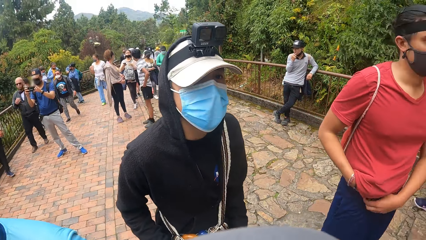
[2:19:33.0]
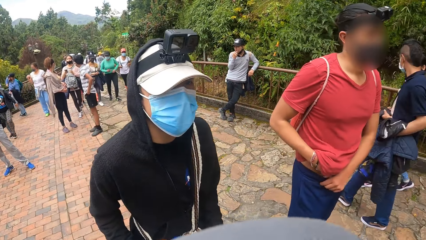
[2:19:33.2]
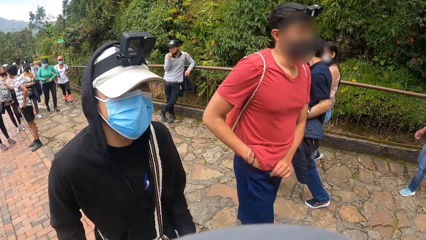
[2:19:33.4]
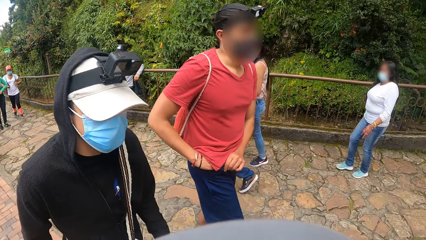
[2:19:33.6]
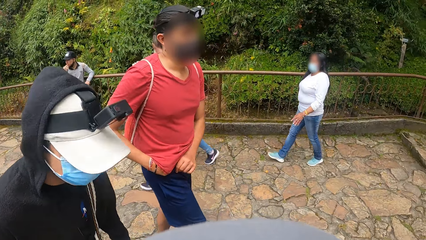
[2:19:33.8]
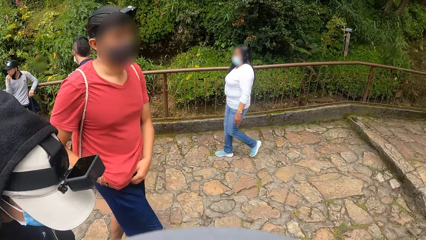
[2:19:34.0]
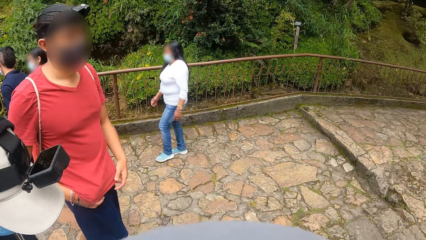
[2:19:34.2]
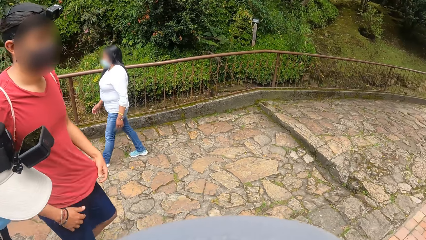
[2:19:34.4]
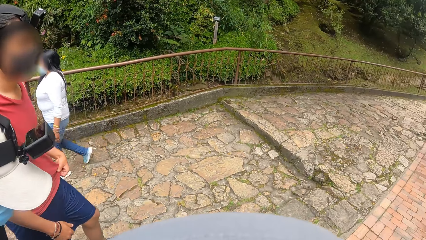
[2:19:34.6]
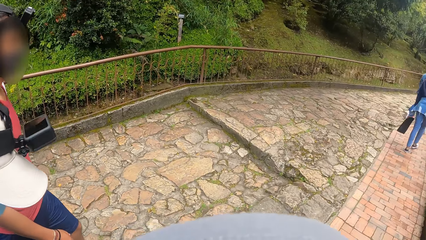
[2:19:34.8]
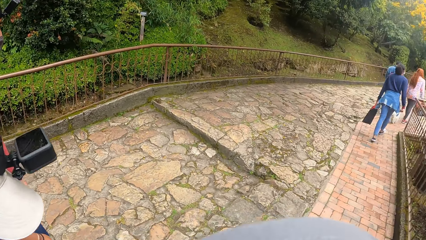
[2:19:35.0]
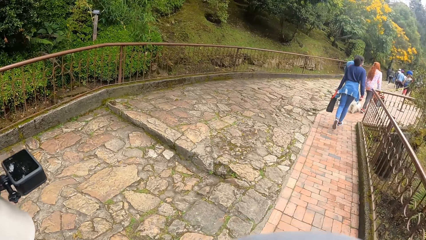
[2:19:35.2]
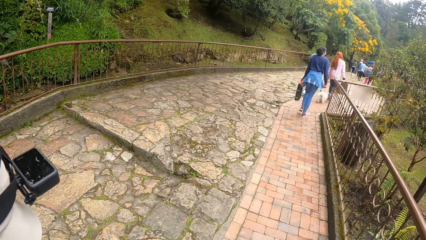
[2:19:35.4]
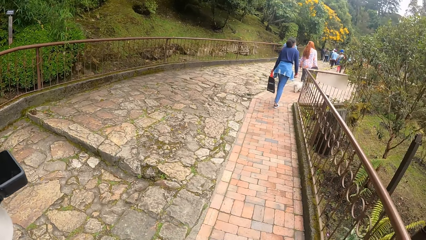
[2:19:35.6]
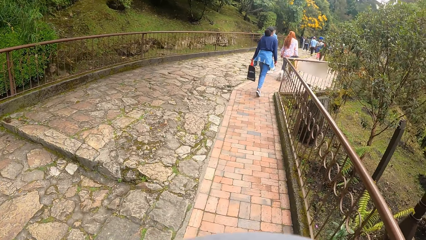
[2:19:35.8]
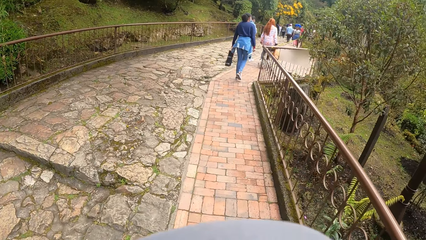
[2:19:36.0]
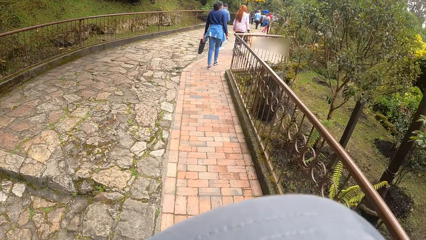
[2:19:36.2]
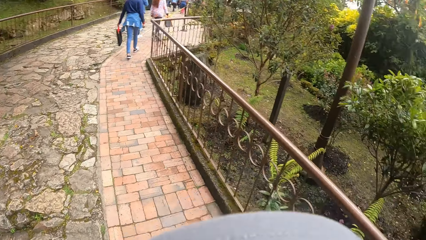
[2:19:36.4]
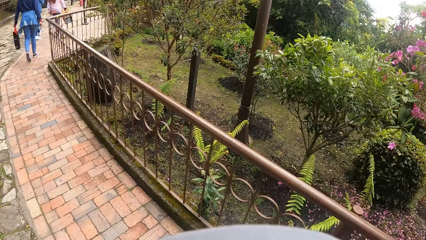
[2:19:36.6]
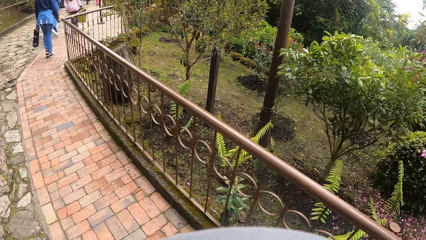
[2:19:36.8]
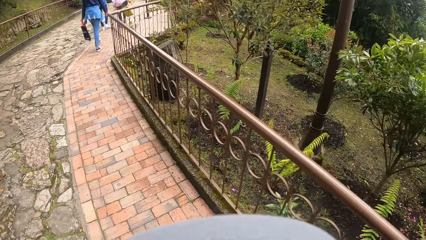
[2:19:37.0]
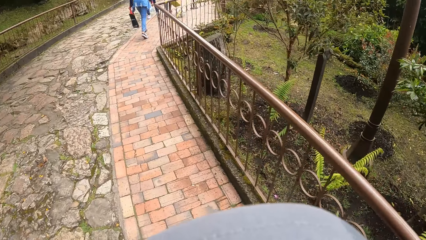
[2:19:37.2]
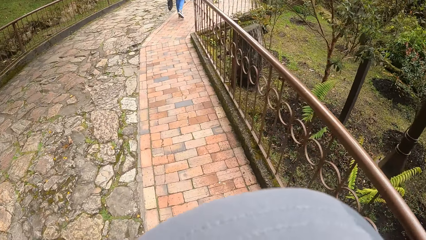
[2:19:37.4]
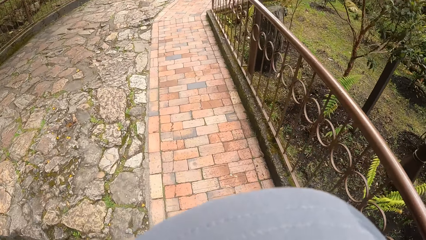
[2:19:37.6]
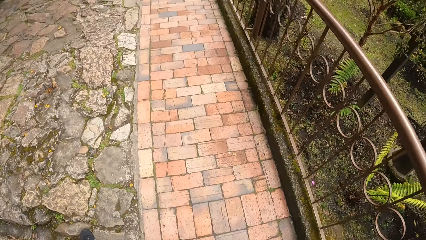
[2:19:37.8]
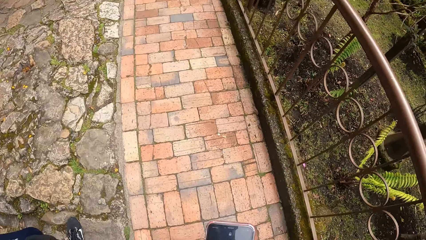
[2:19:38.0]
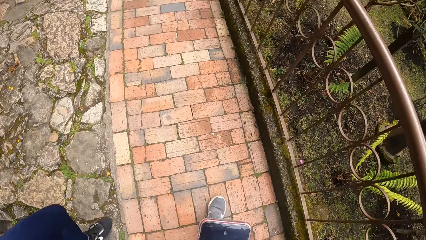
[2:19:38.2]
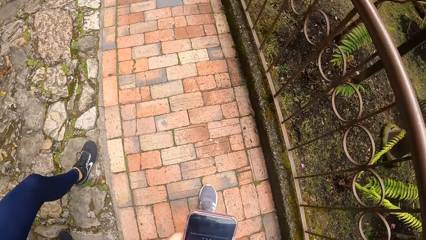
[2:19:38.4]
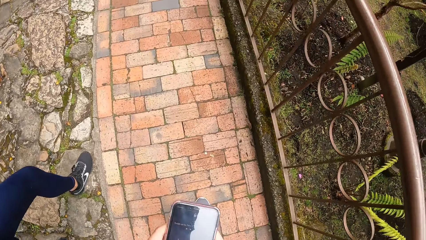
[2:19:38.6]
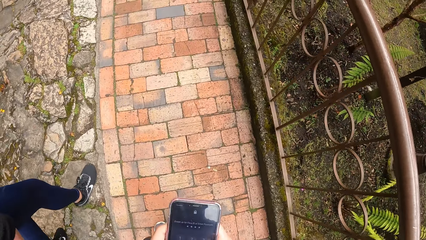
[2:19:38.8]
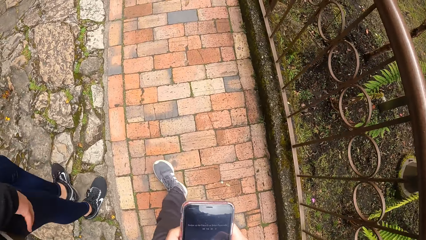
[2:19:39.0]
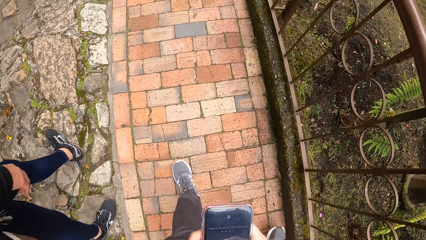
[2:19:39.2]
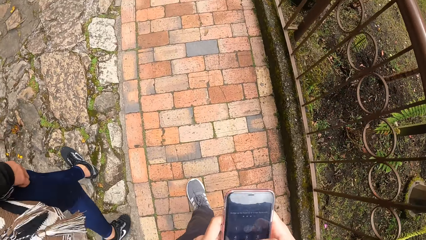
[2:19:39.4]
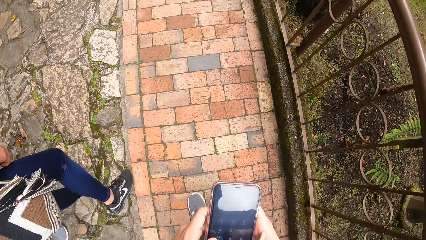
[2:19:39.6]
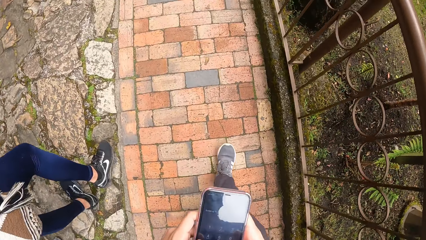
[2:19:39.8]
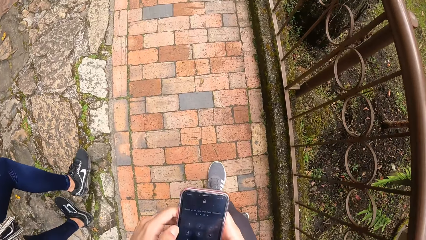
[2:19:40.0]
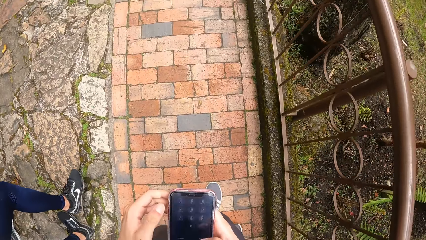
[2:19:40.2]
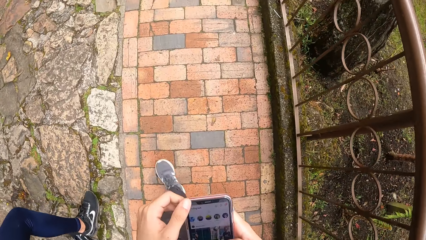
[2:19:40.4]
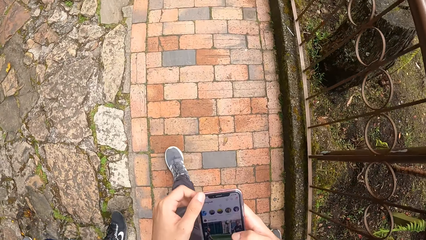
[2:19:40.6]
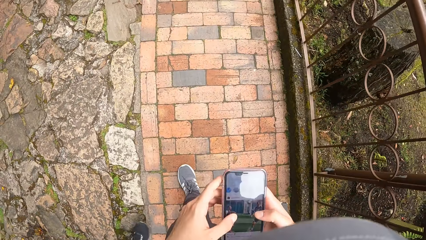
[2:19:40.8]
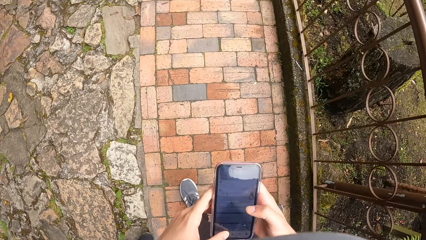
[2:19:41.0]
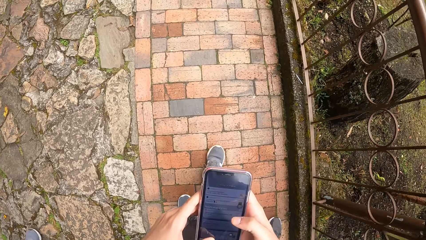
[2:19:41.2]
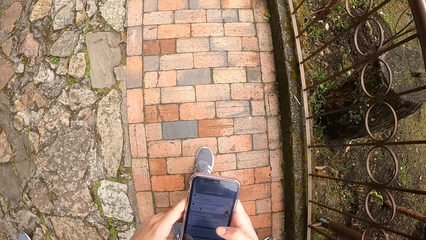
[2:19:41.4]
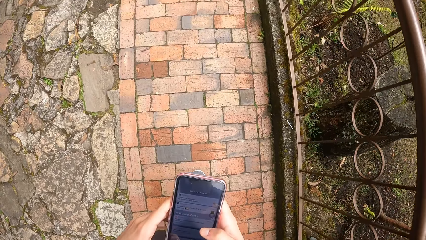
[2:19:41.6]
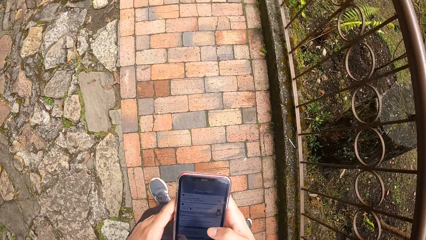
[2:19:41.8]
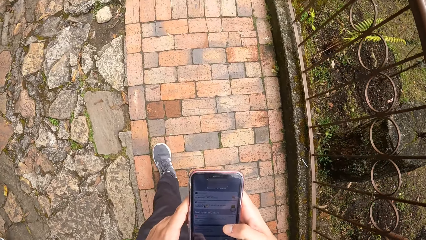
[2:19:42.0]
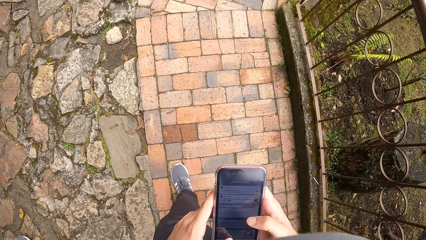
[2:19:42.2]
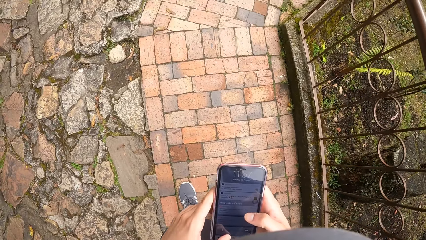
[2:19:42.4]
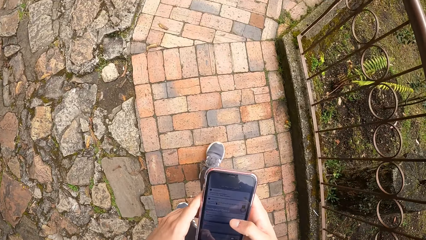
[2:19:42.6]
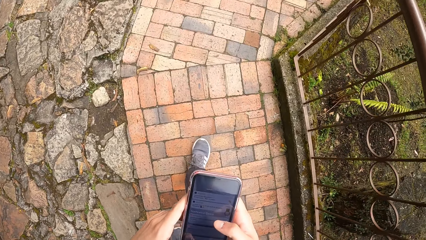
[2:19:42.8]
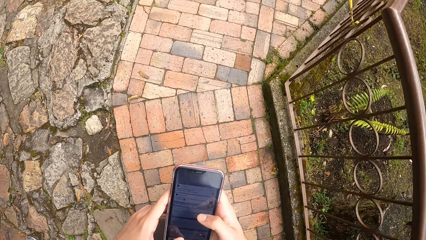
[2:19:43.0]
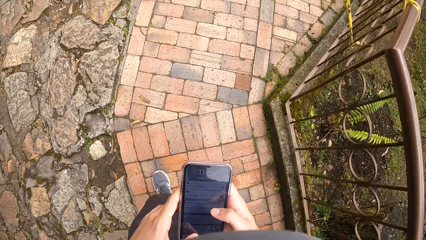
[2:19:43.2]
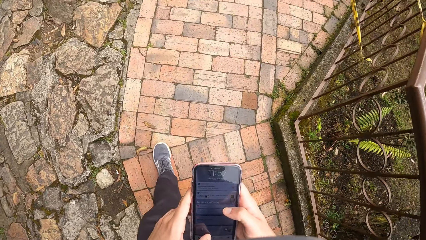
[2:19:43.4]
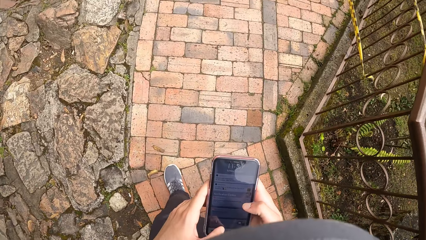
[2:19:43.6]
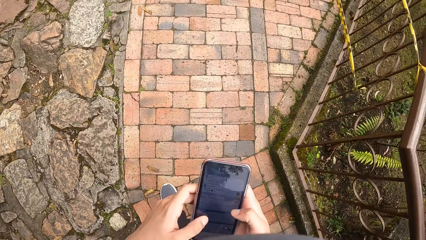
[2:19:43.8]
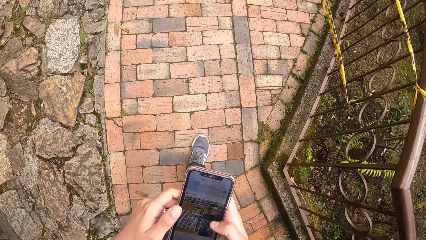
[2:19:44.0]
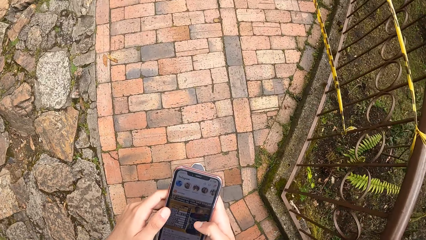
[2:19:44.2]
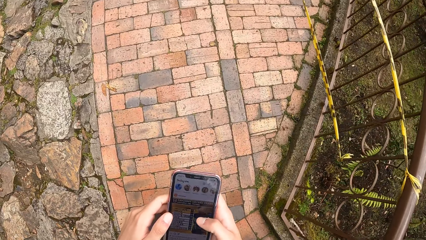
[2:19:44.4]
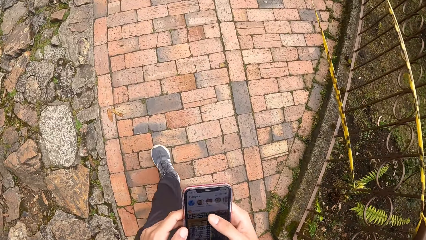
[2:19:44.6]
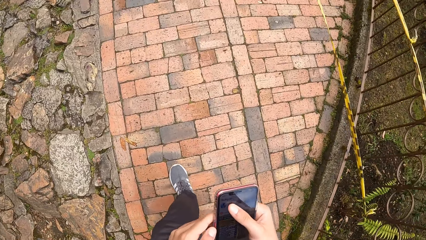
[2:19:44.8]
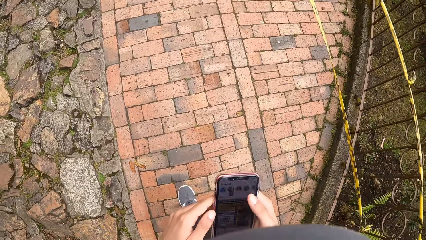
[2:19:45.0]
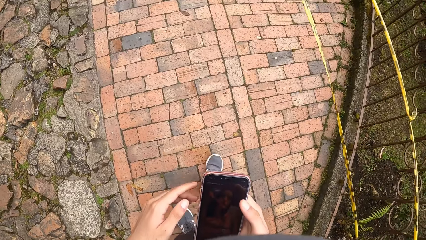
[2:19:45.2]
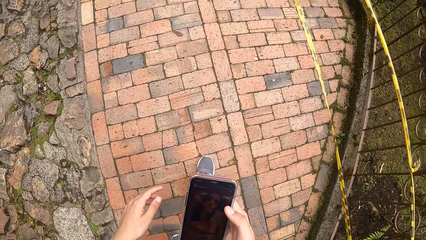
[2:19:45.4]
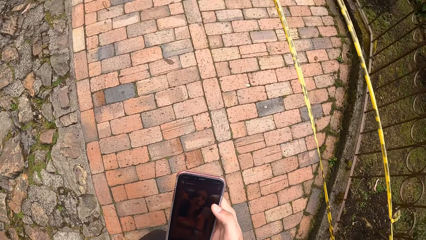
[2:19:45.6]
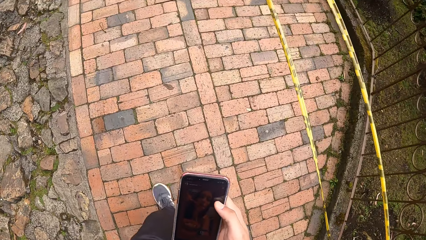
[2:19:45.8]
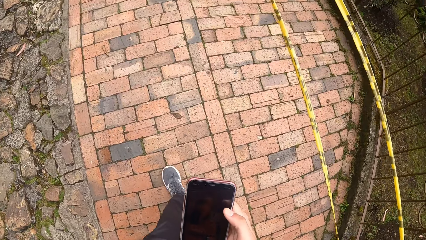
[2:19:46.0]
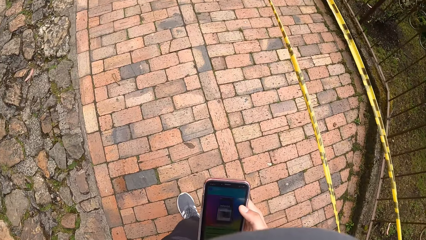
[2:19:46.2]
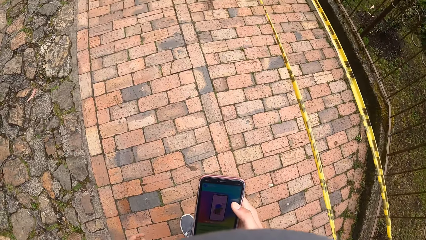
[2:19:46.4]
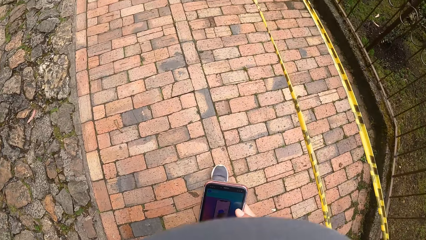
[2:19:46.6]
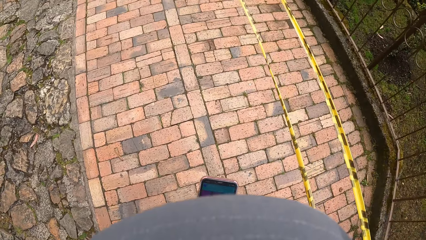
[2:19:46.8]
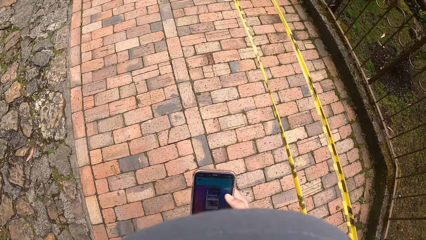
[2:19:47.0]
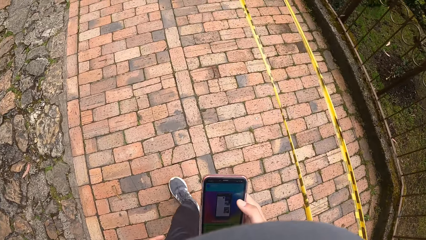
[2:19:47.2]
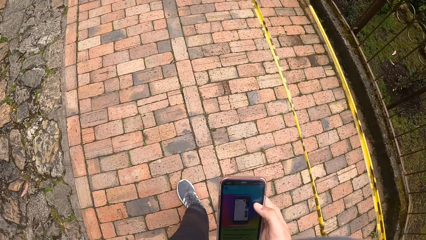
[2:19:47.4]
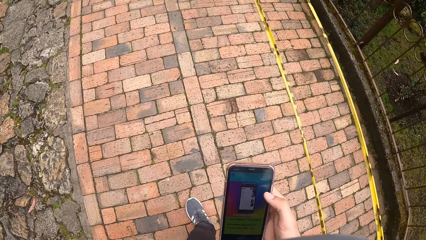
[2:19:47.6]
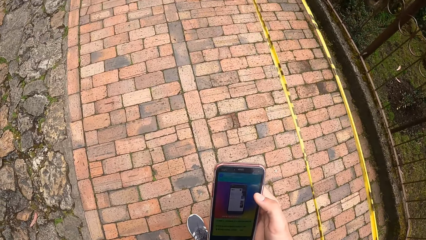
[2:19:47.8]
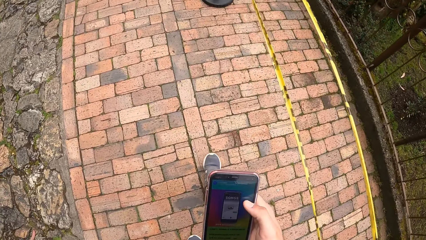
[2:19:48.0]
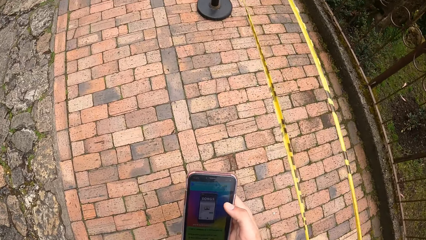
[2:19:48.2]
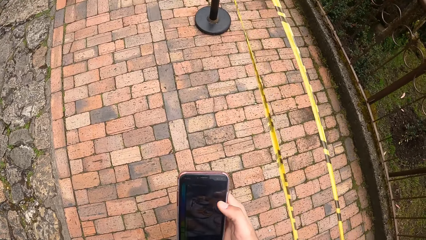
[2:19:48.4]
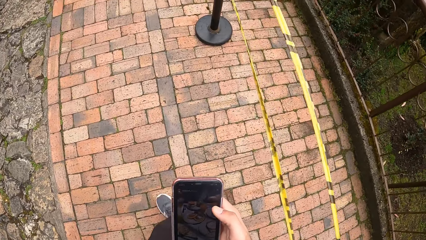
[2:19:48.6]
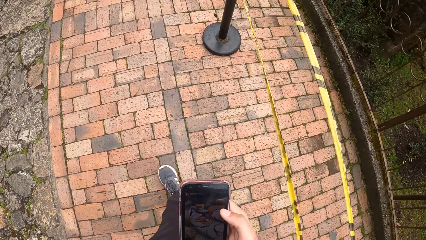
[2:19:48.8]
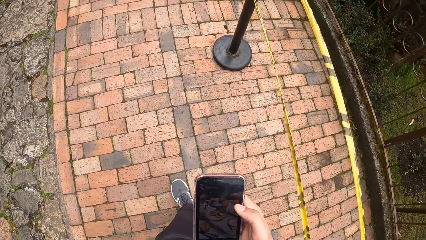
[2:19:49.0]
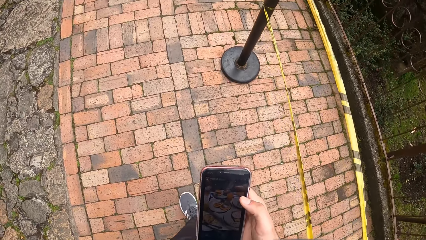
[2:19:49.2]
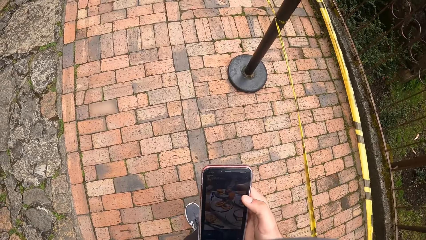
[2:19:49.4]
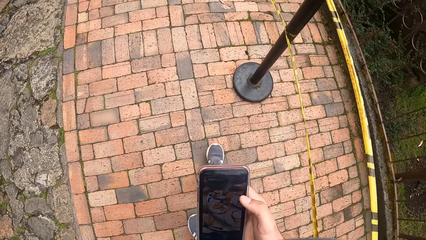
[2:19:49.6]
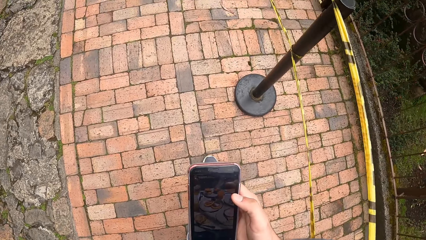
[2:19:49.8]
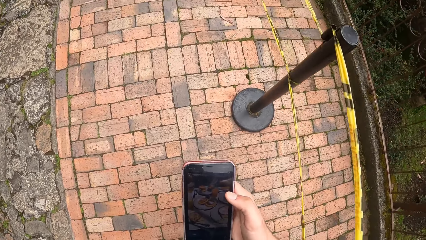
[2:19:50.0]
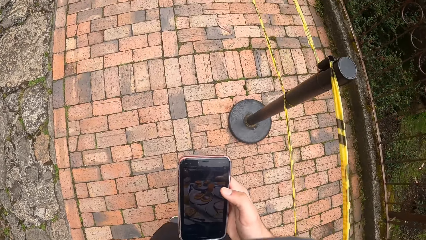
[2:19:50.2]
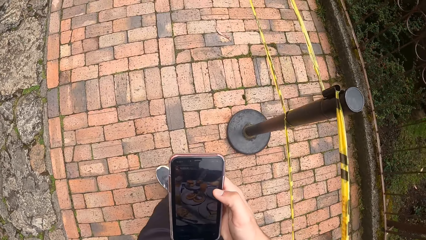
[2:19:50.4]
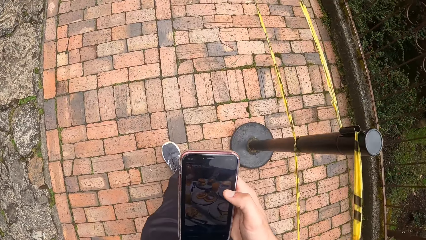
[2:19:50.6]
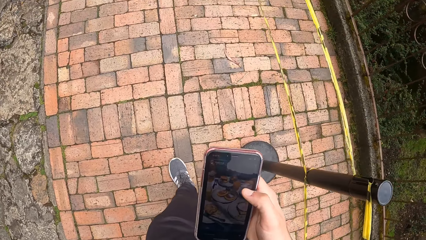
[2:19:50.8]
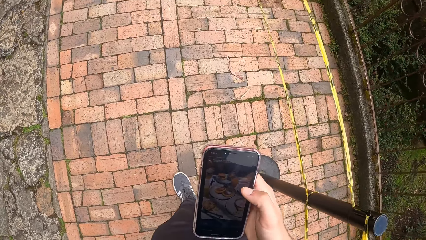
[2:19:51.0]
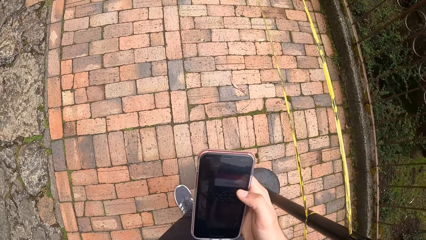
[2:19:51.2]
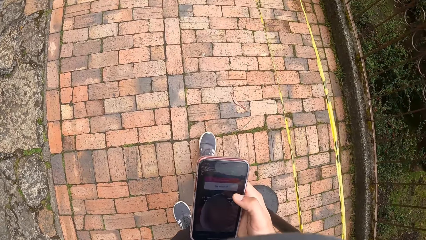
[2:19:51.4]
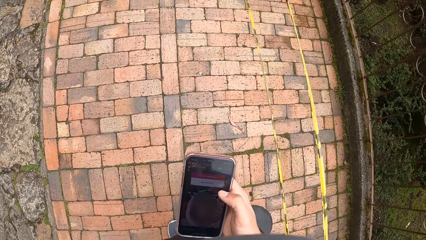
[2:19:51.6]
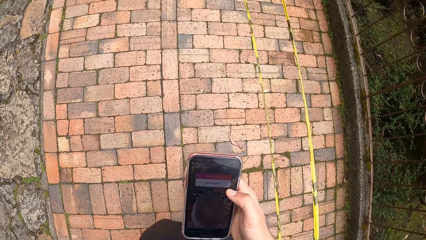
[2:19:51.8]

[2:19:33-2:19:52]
The third man puts his right hand underneath his shirt and pulls his shirt with both hands. The camera wearer walks. He operates the phone with both hands. He removes his left hand from the phone.
